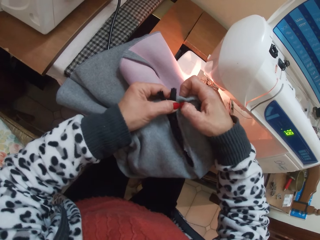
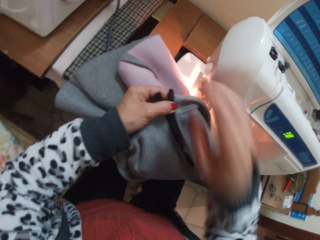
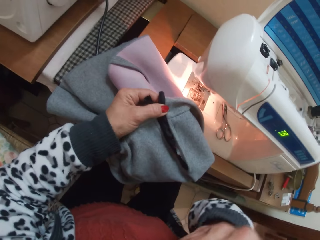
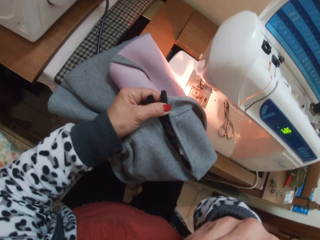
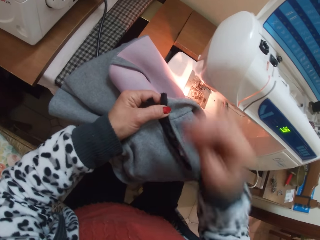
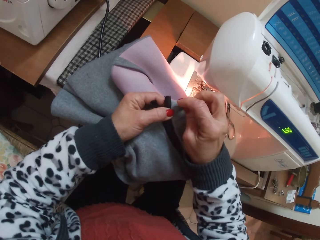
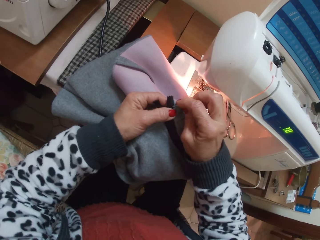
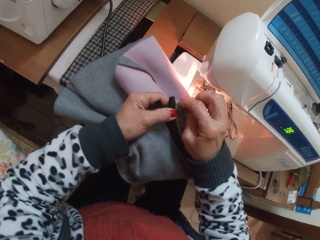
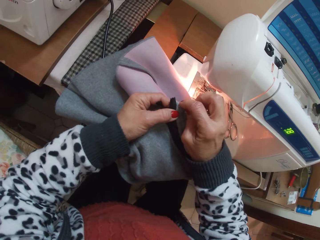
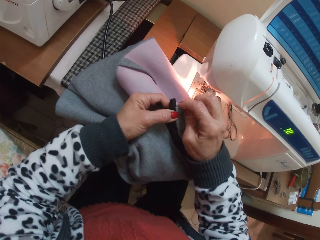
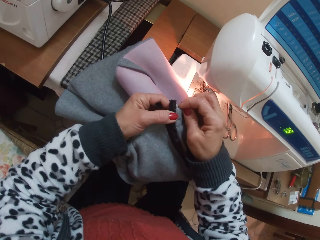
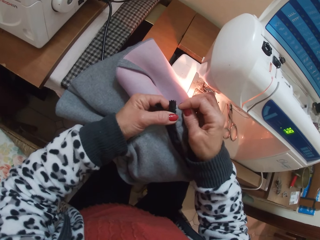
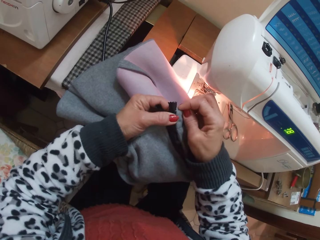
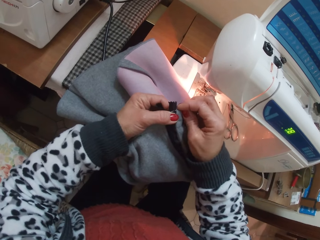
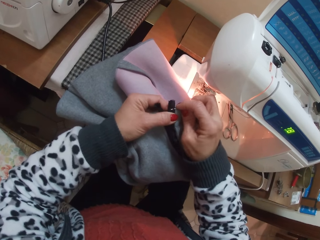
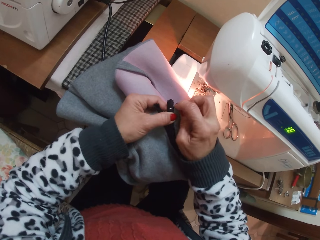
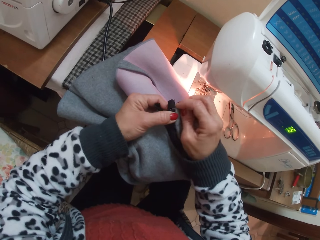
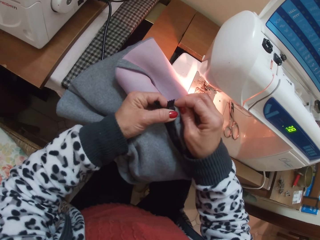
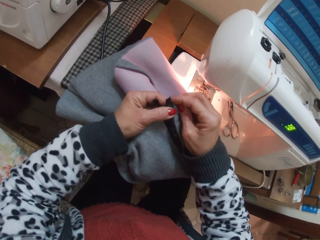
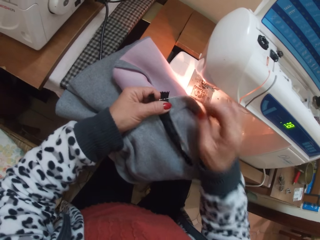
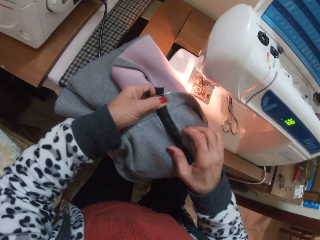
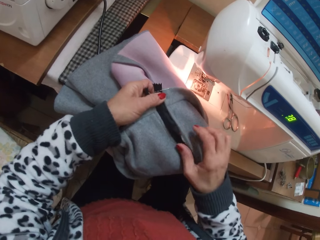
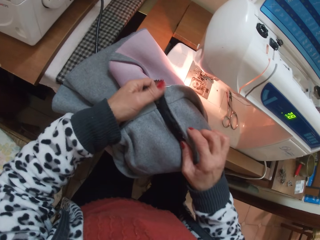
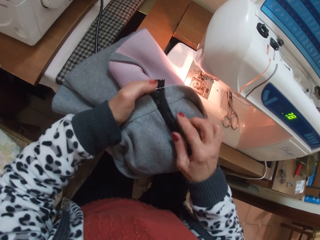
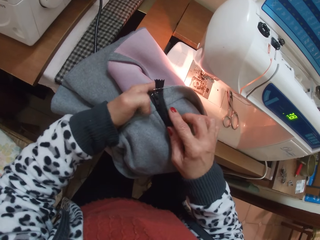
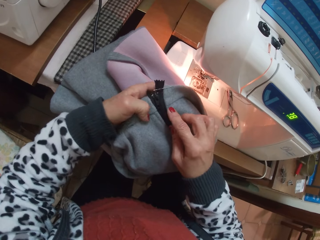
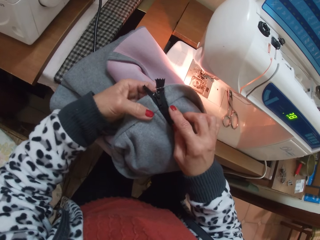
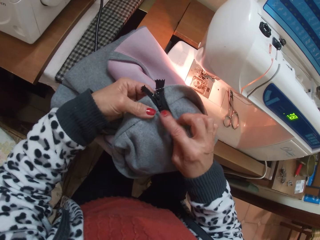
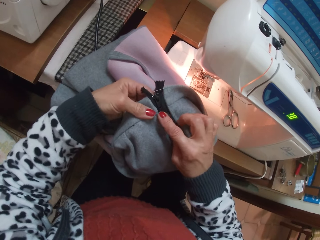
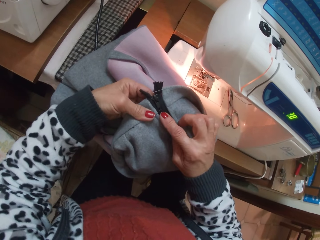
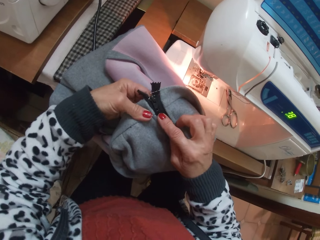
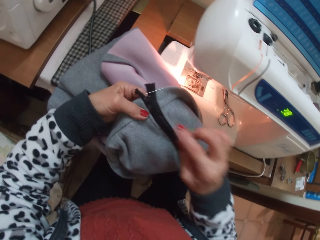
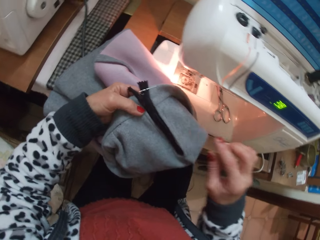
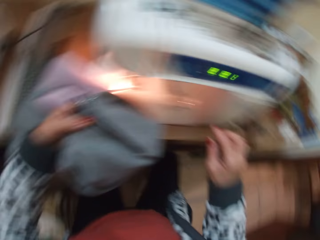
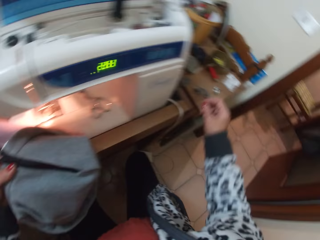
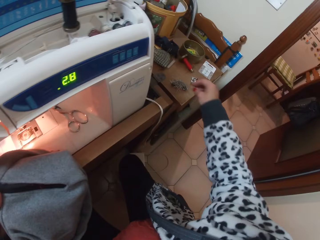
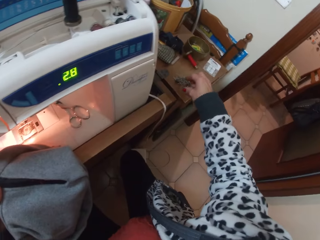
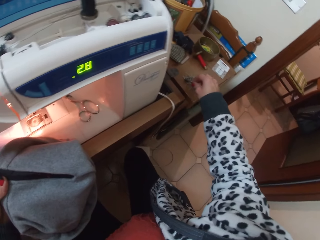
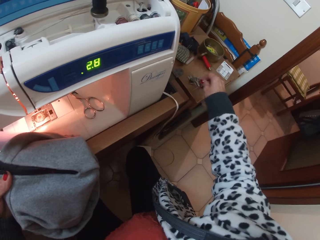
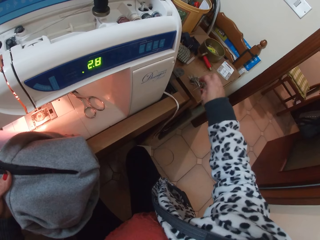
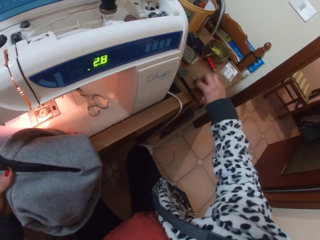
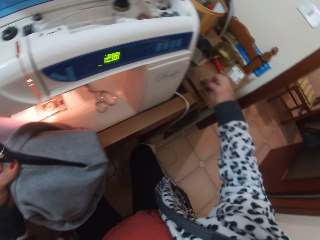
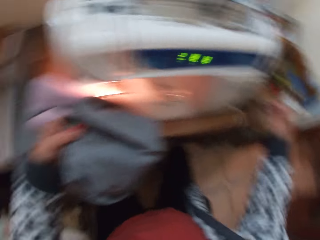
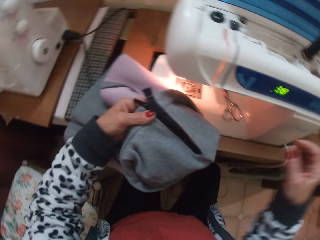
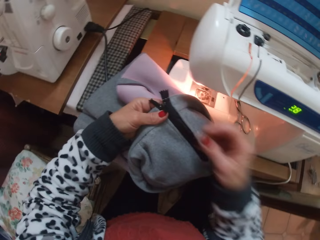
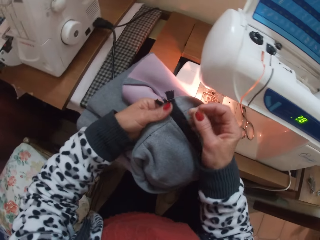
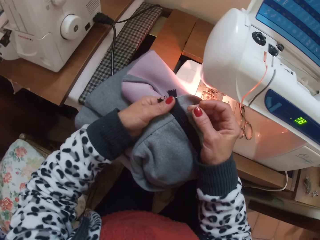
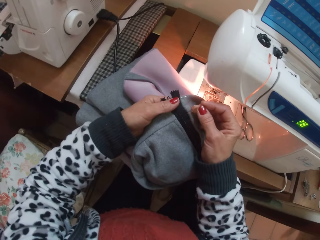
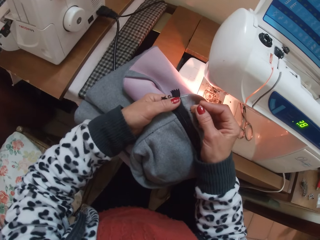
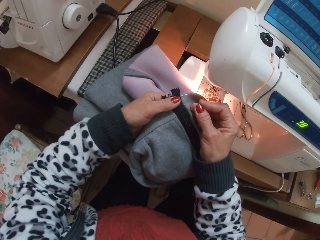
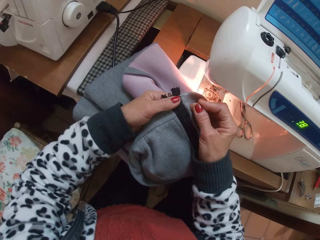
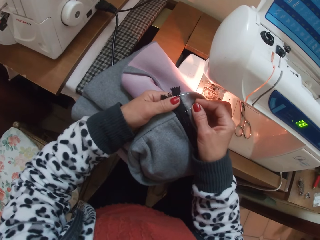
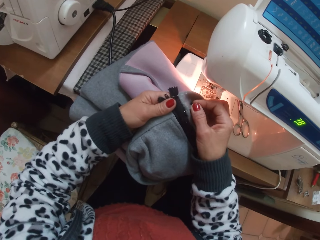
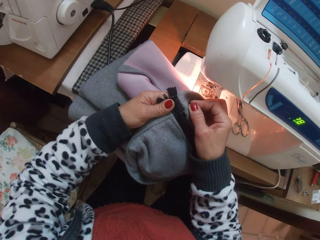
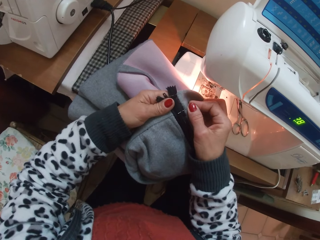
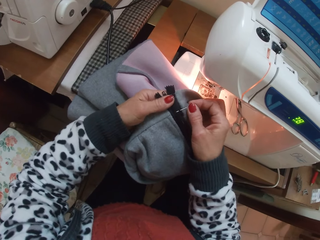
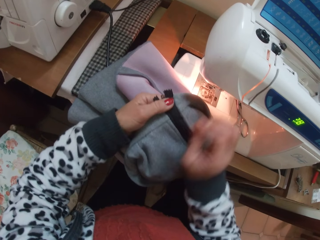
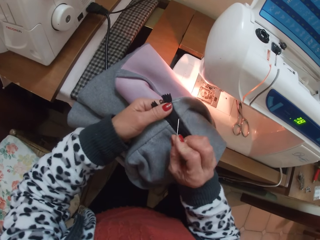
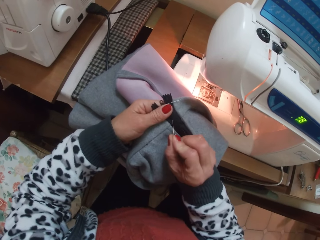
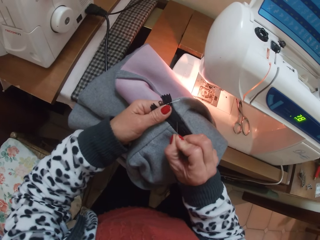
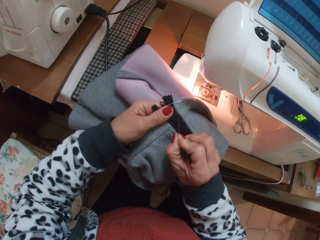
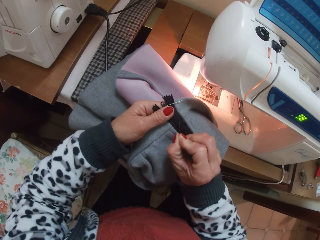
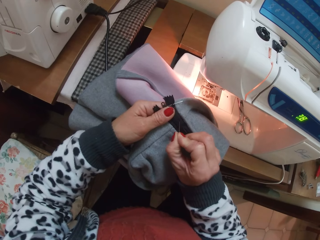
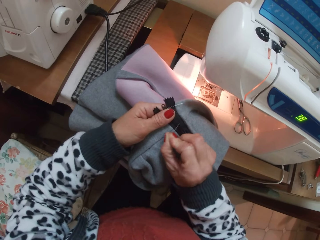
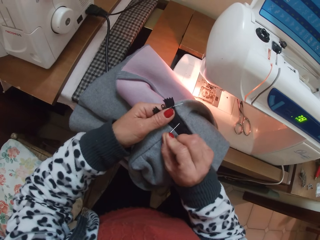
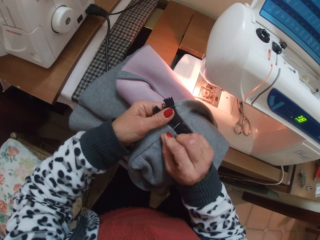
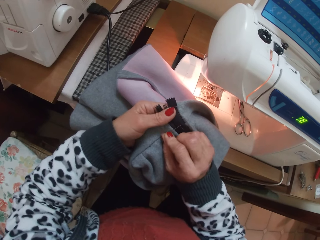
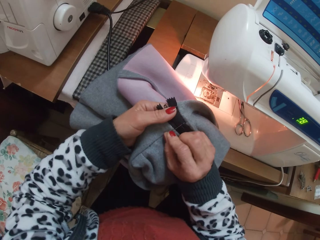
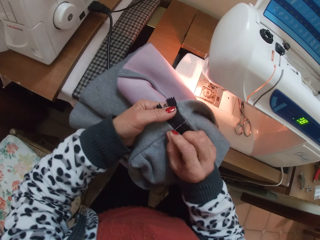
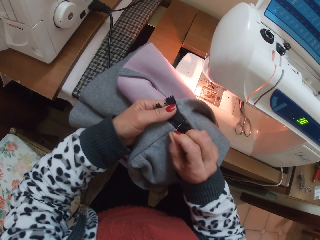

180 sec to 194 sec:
The camera wearer touches herself. They stitch a cloth. They put the pin back into the cloth. They inspect the cloth zip. They pick up a needle or pin from the table. They put the pin into the cloth. They stitch the cloth.

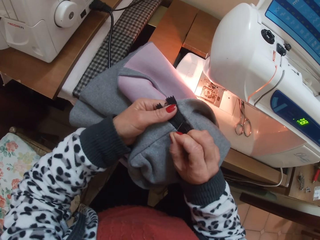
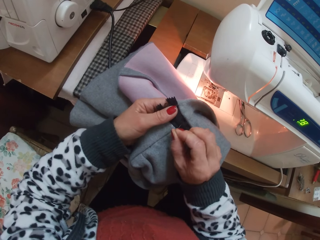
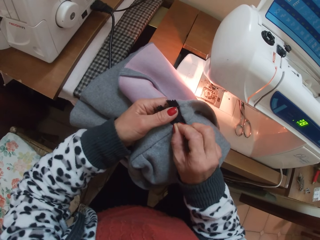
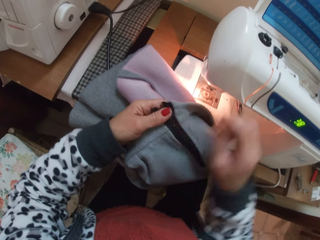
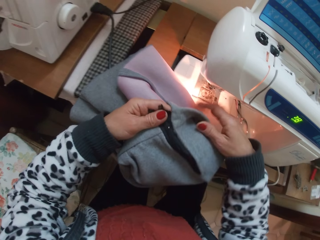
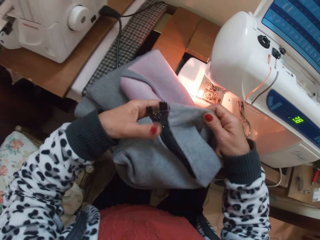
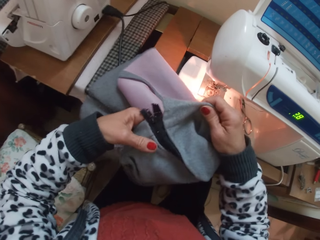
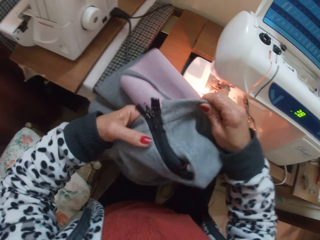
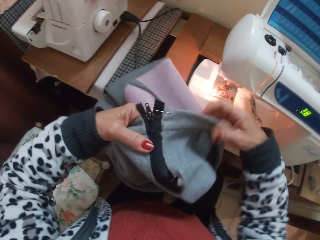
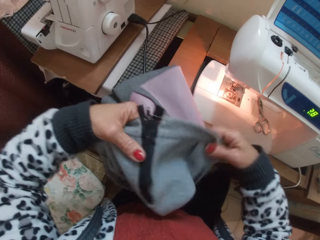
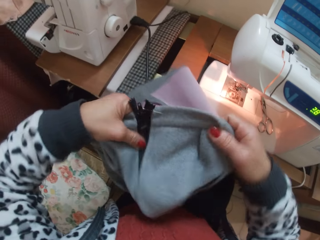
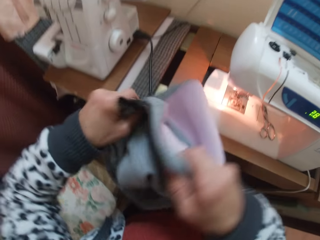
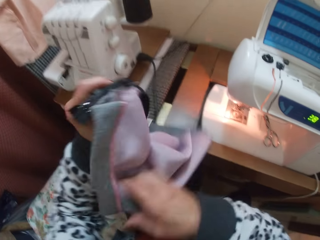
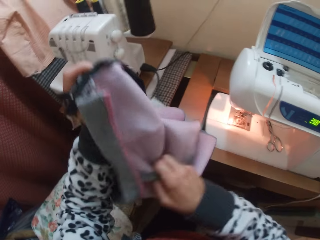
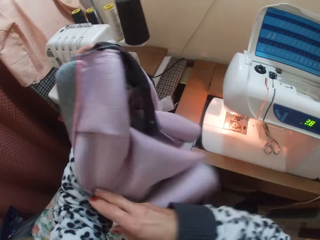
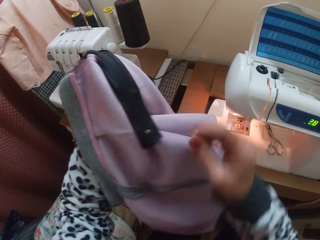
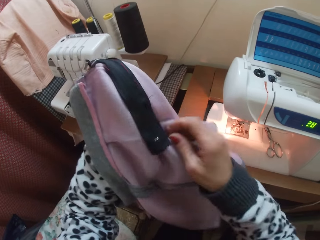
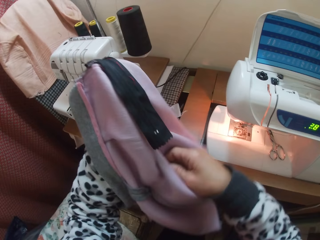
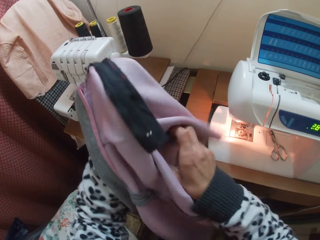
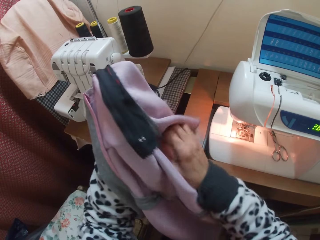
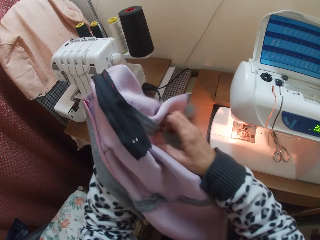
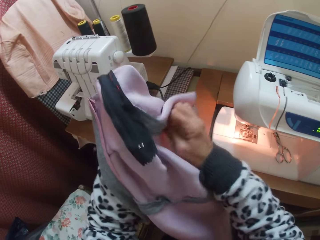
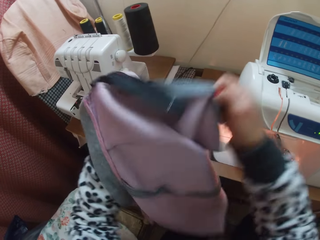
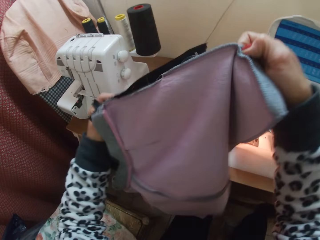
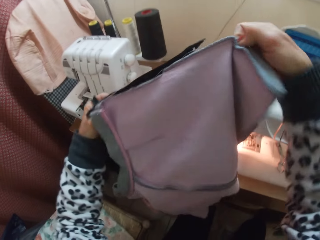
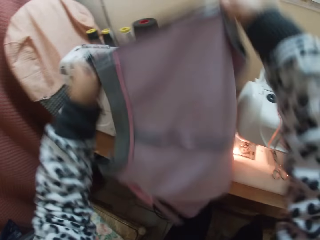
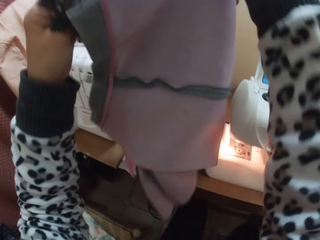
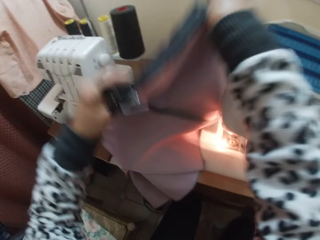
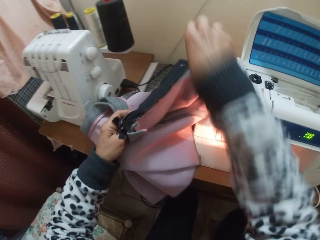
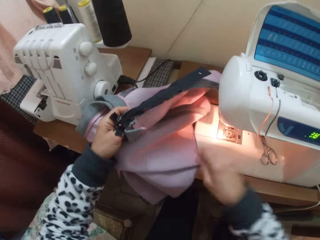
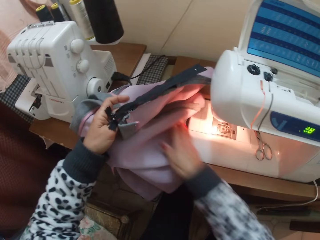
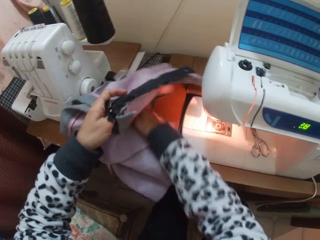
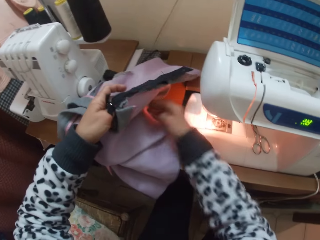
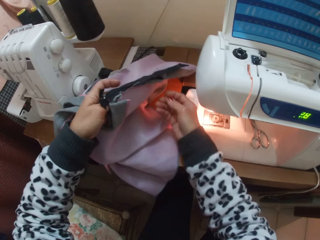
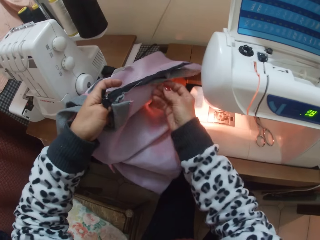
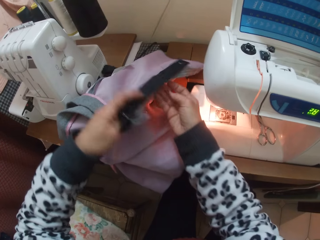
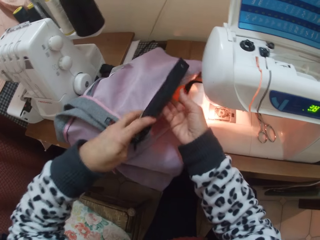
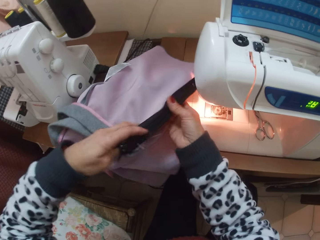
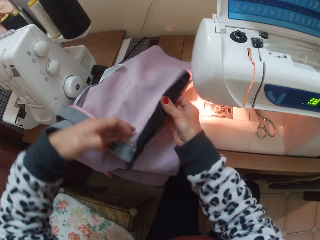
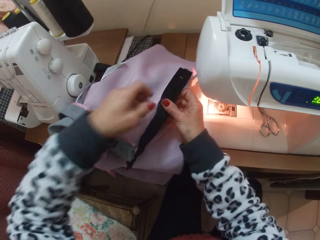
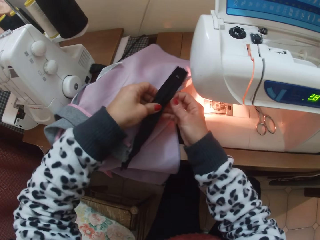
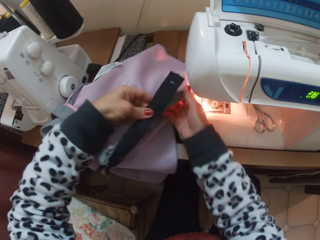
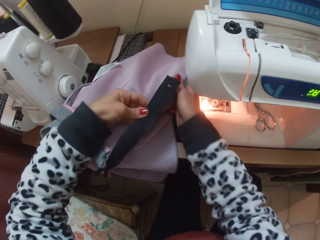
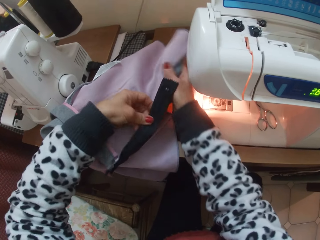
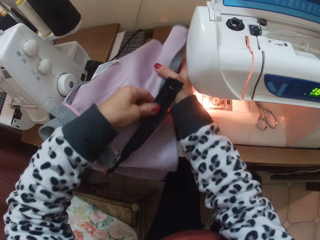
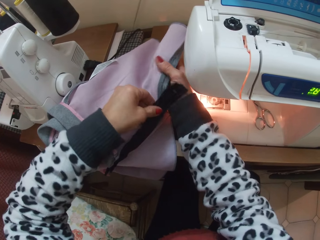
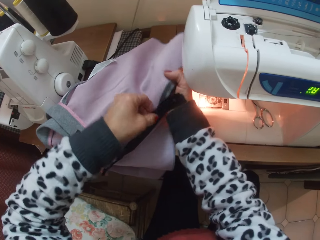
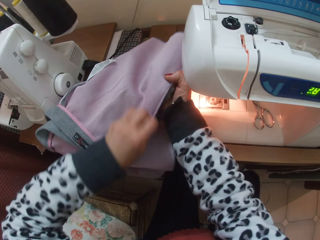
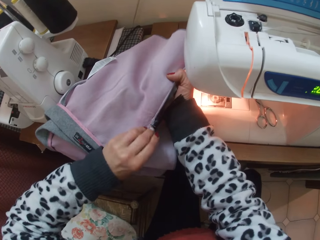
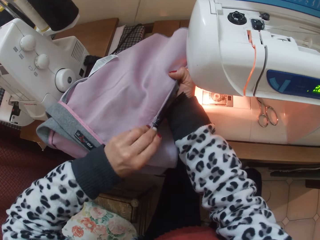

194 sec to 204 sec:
The camera wearer picks up a cloth. They inspect the cloth. They turn the cloth inside-out. They place the cloth on the table. They inspect the cloth.
